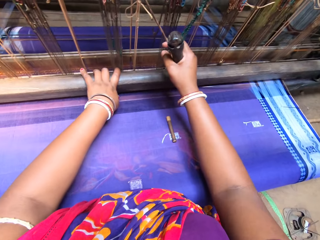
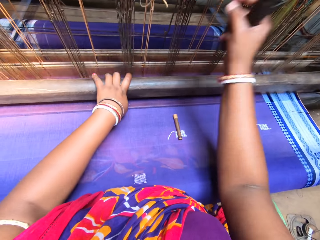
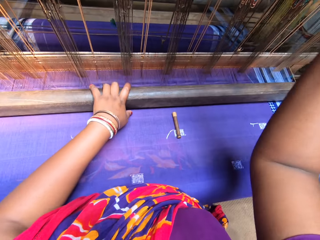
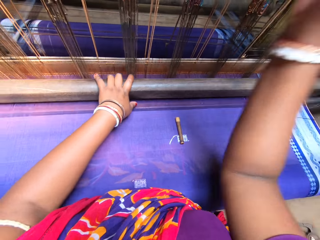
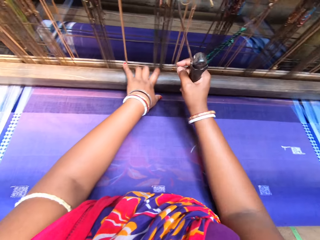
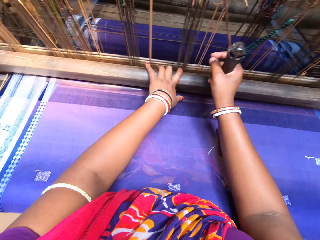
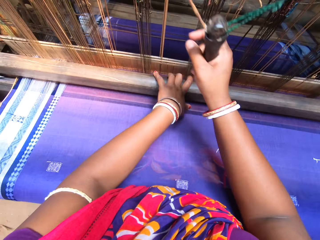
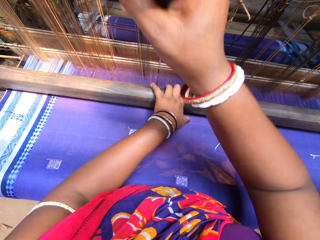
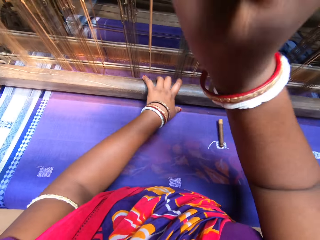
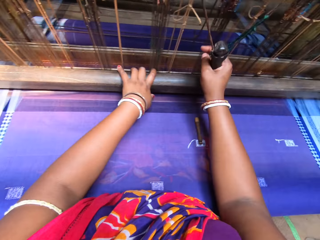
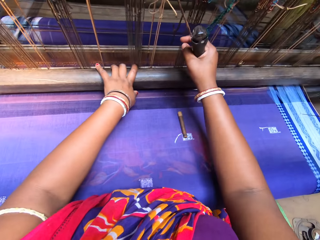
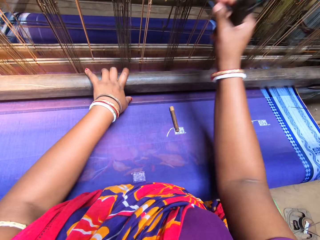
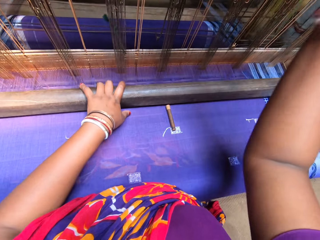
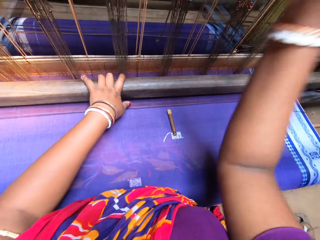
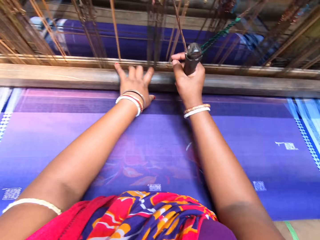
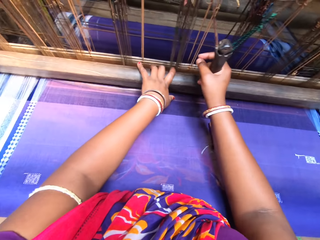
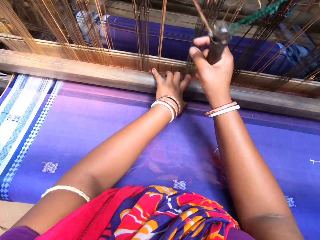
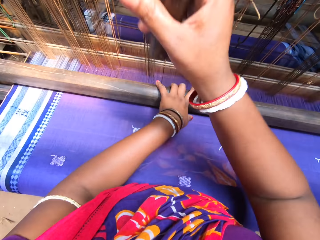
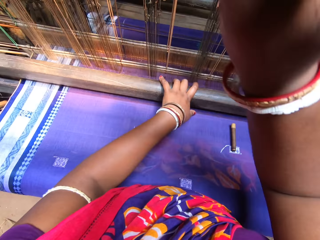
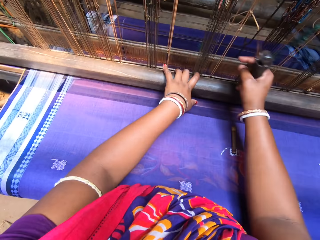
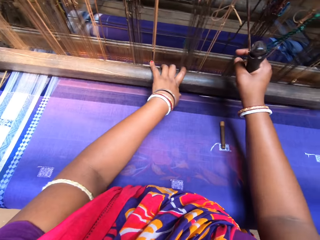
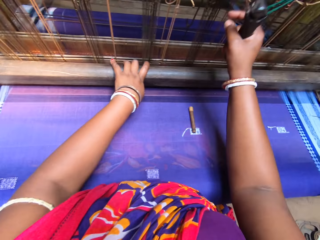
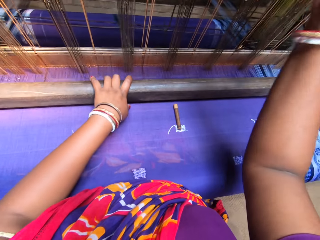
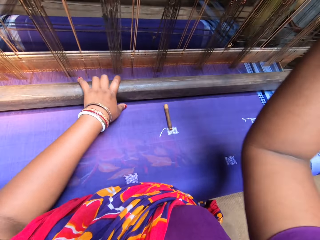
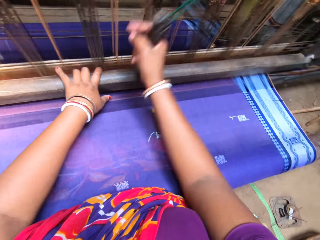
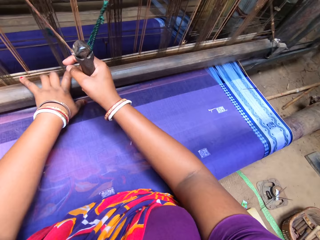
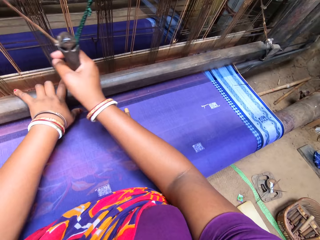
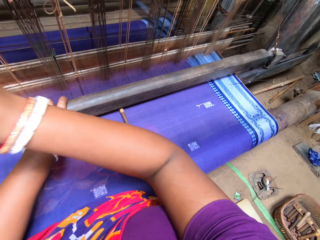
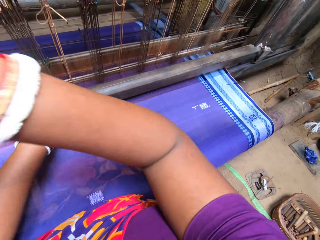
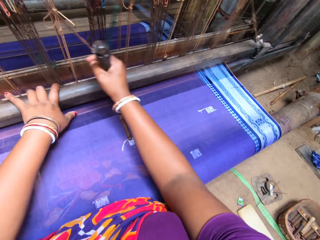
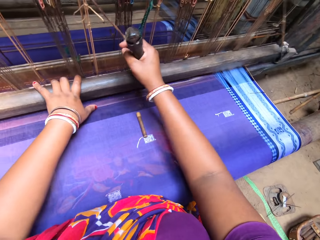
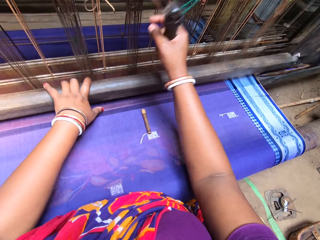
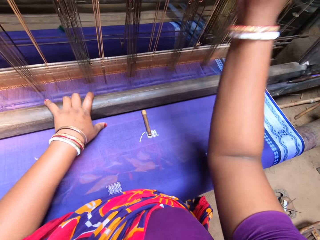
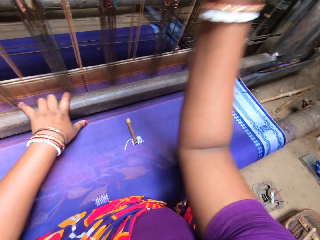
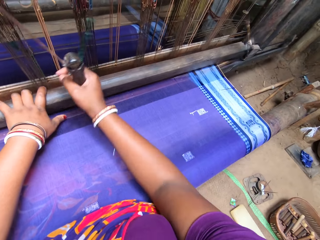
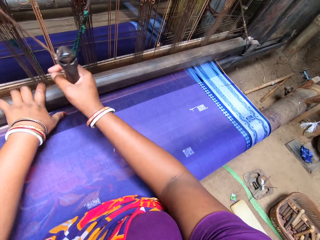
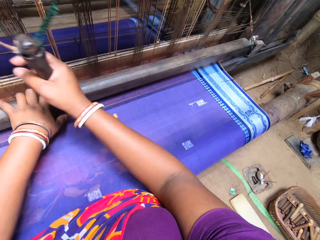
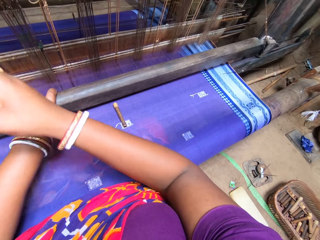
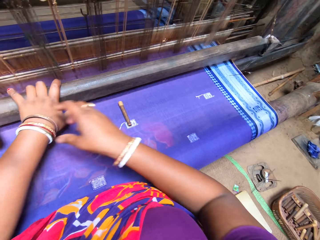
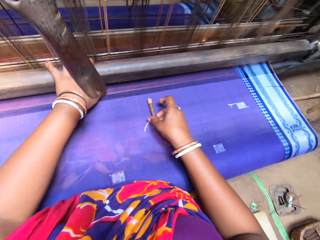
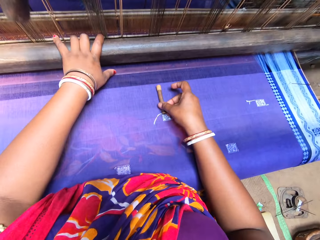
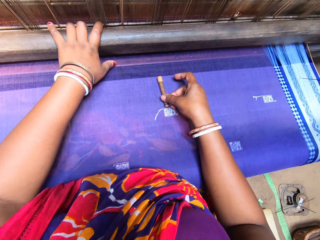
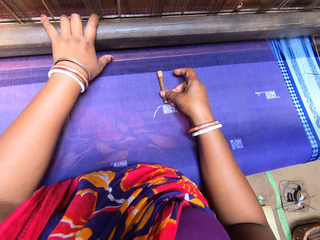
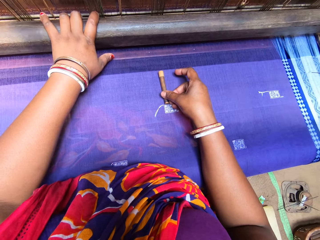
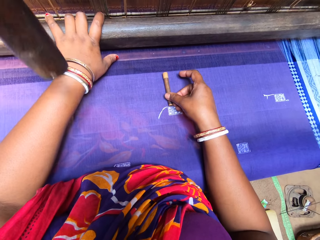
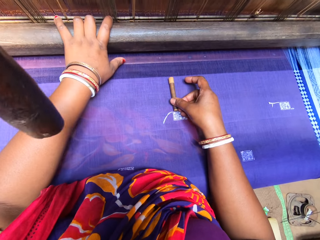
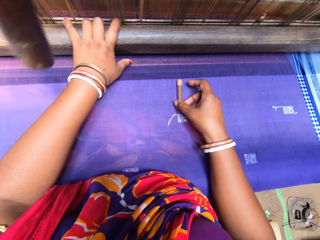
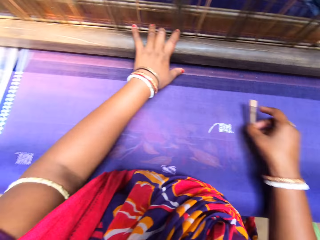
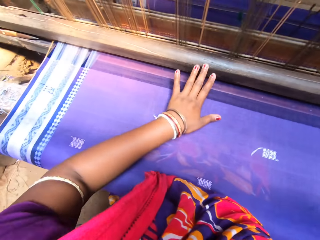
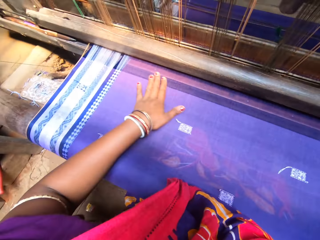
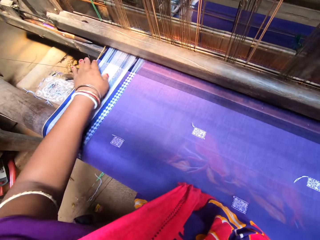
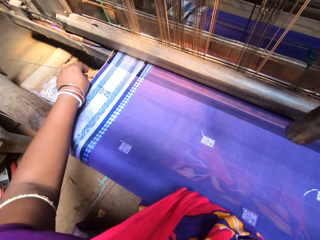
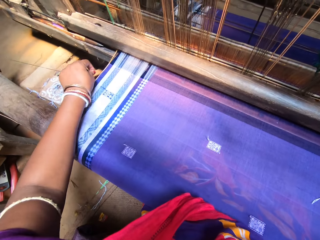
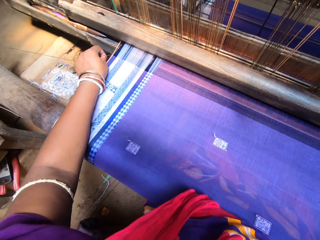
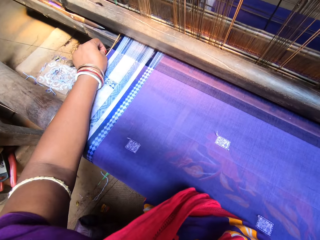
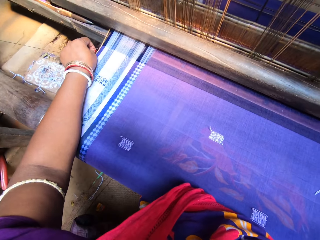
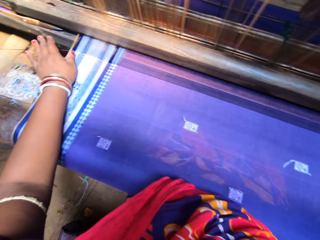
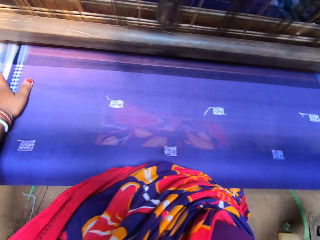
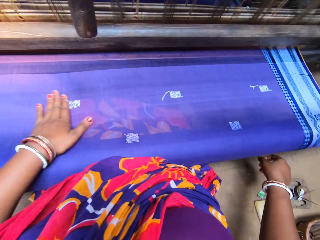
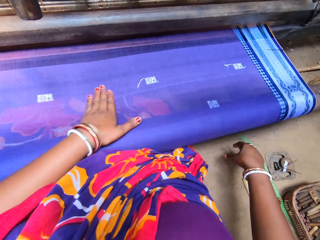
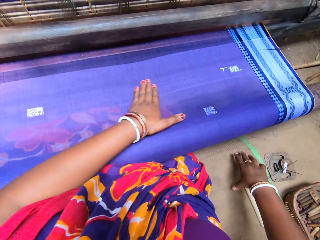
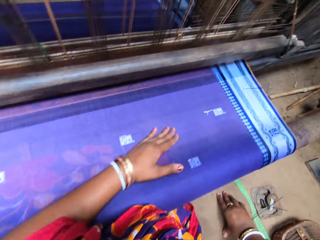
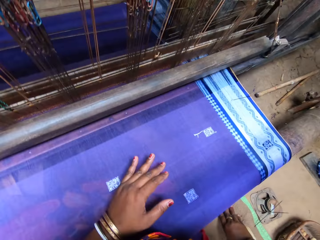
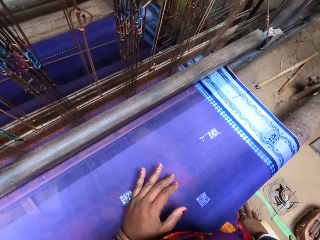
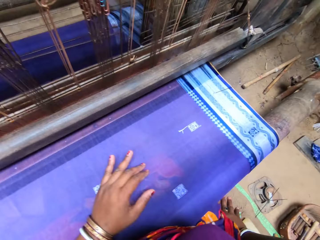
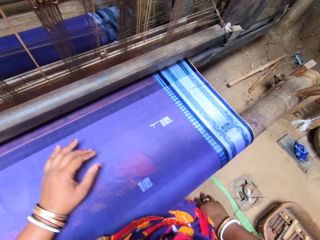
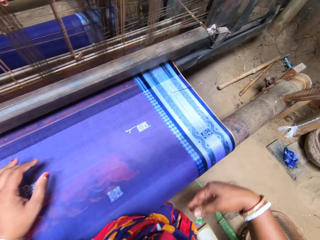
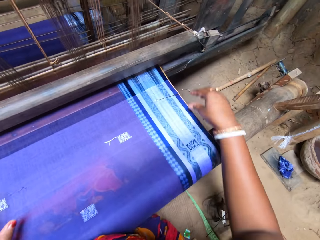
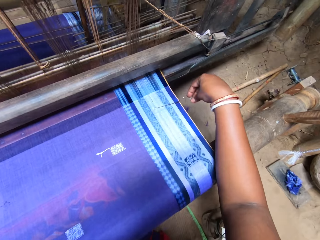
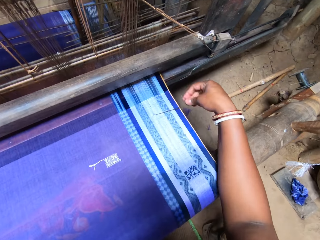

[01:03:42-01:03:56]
The camera wearer grabs the thread spool with her right hand. She moves an object. She lifts an object. She moves her hand along the cloth. She hangs a thread on the loom with her left hand. She removes a hook on the cloth. She puts the hook on the cloth. She moves her hand along the cloth. She rests her hand on the ground.

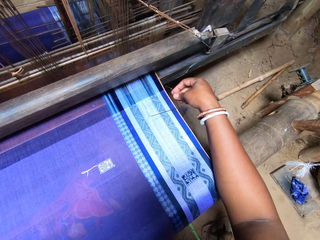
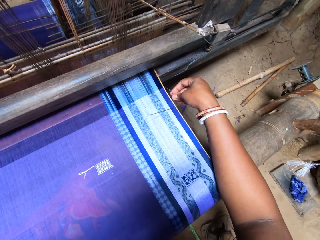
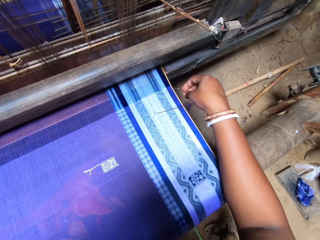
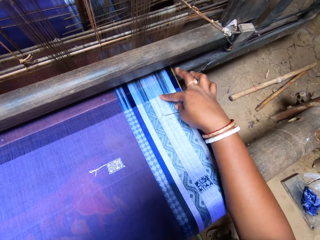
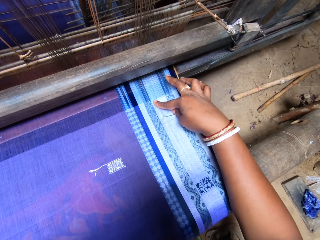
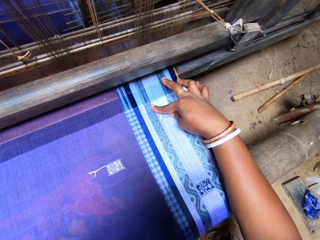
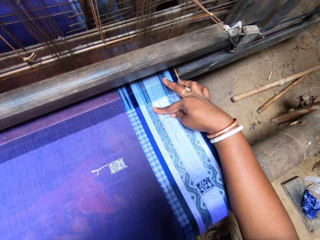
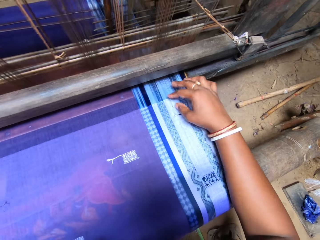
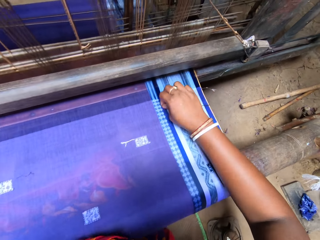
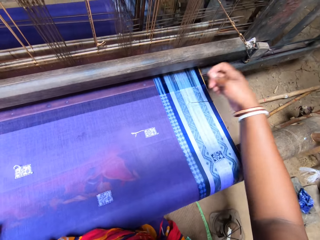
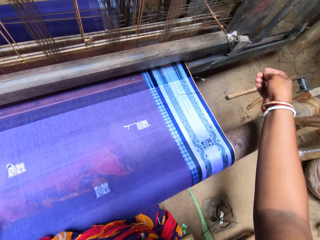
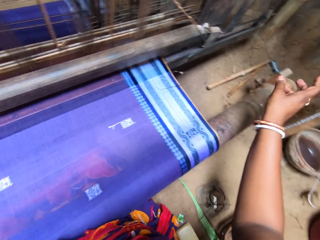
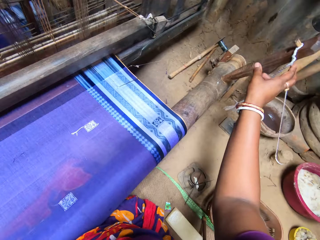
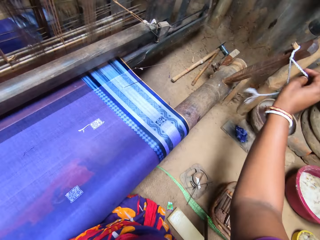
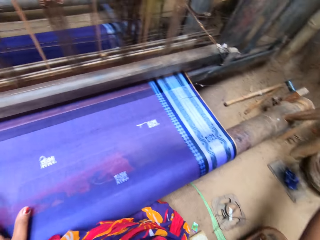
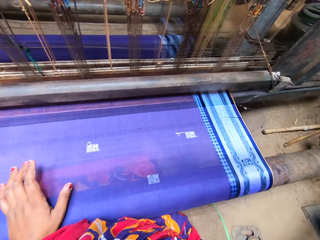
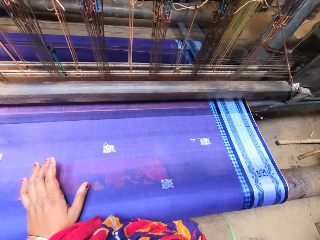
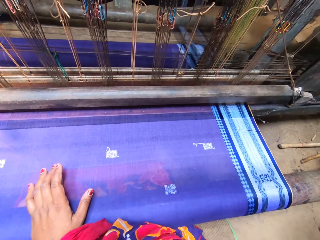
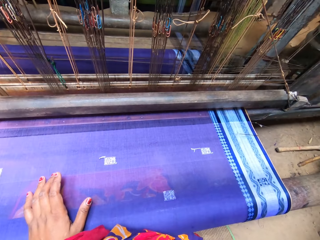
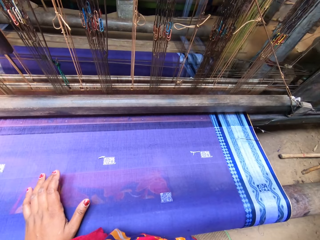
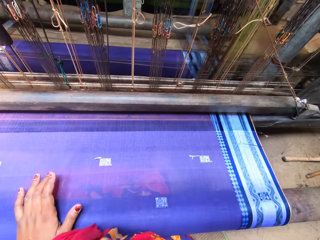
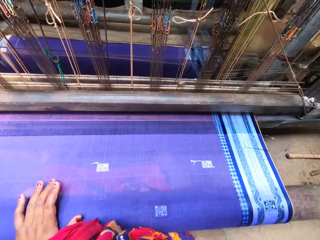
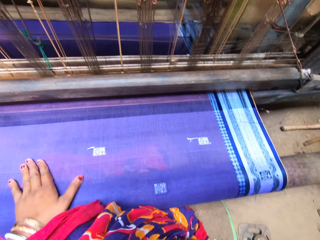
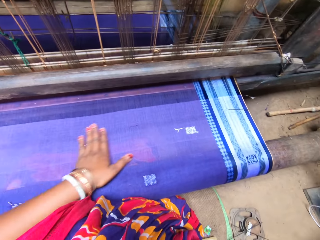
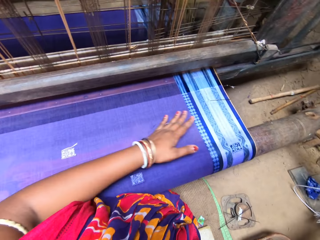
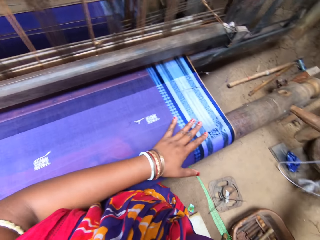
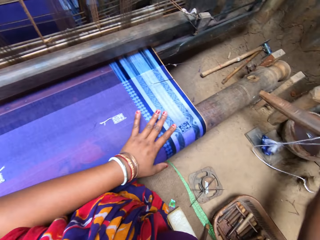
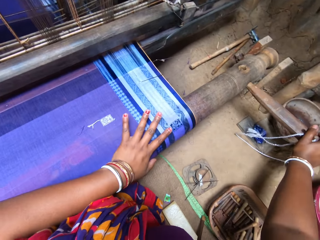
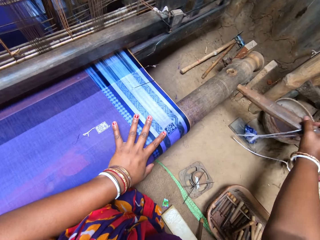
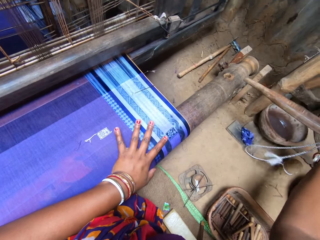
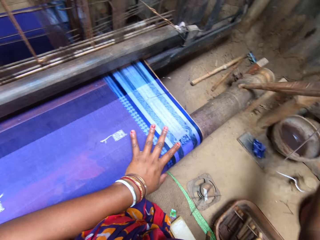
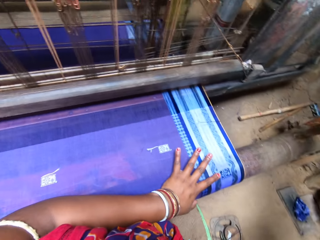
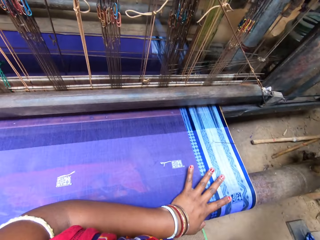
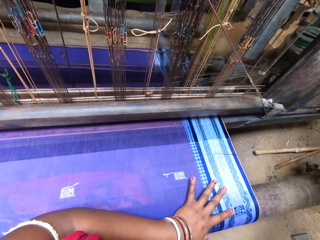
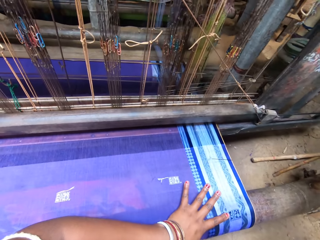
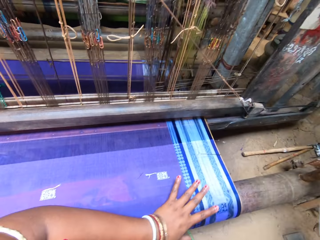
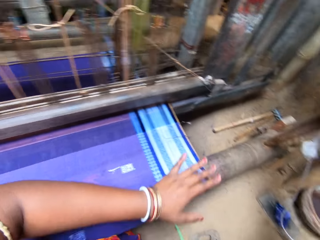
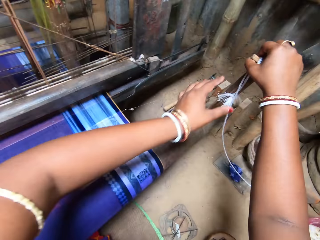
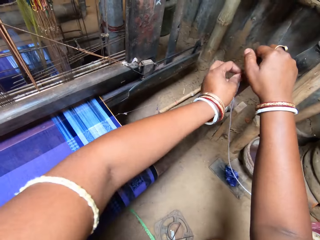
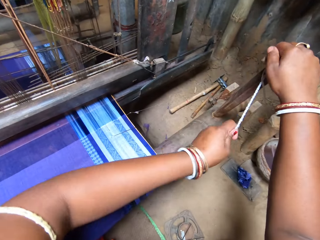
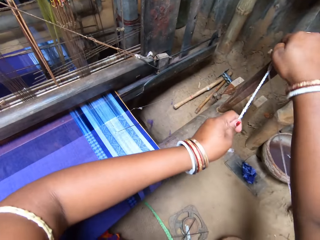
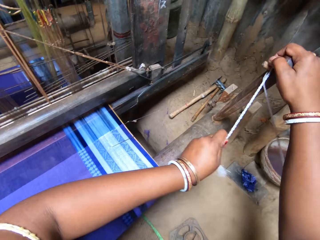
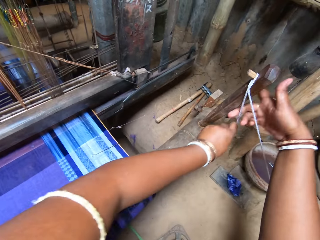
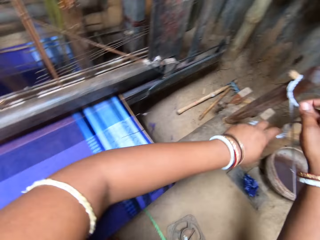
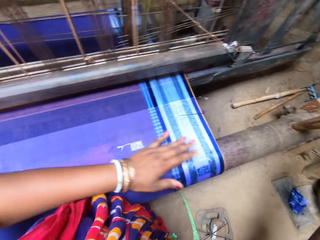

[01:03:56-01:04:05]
The camera wearer hangs a thread on the loom with her right hand. She takes a hook and puts the hook on a cloth. She touches the fabric on the loom with her right hand. She picks an object and drops the object. She grabs the roller lever rope with her right hand. She touches the cloth. She rotates the cloth roller with the lever in her right hand. She removes the lever from a roller hole with her right hand. She inserts the lever into a roller hole with her right hand. She grabs the roller lever rope with her left hand. She keys in the roller lever with her right hand. She pulls a metal. She passes the roller lever rope to her right hand.
